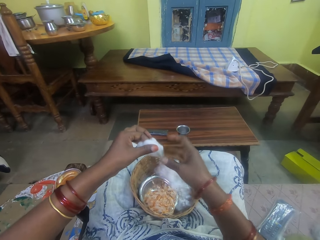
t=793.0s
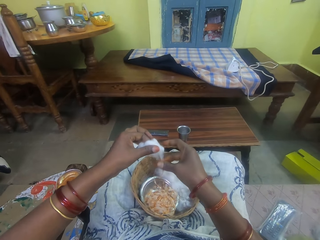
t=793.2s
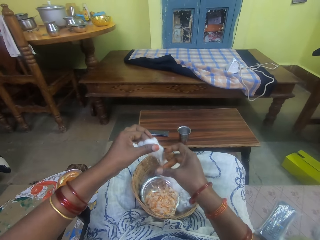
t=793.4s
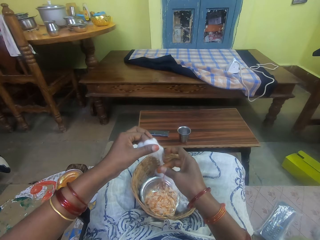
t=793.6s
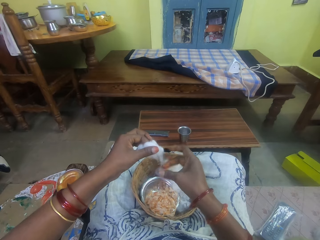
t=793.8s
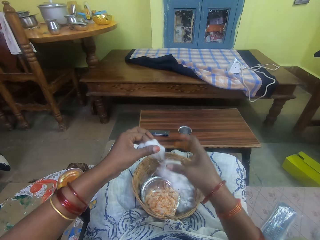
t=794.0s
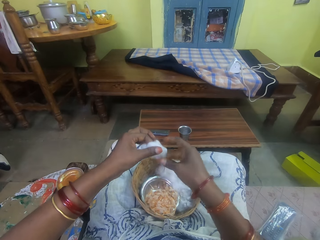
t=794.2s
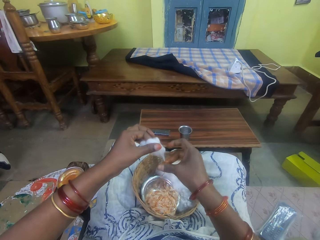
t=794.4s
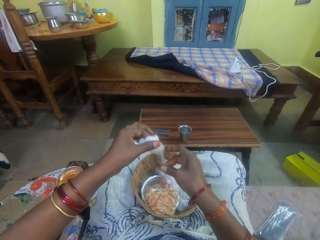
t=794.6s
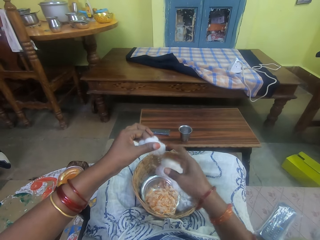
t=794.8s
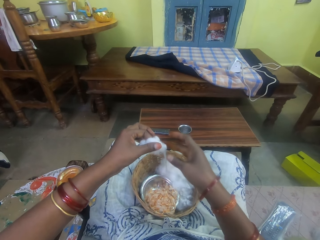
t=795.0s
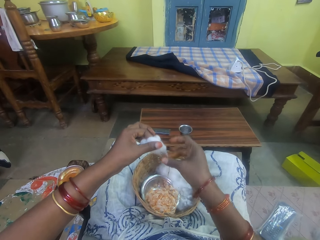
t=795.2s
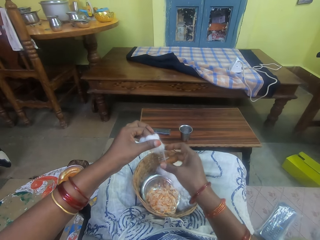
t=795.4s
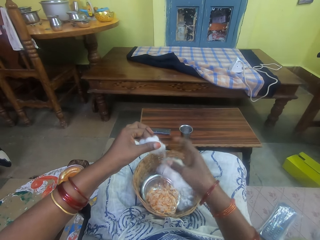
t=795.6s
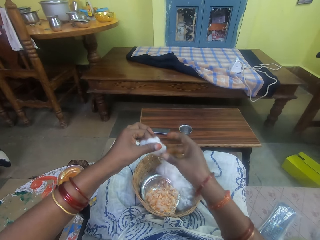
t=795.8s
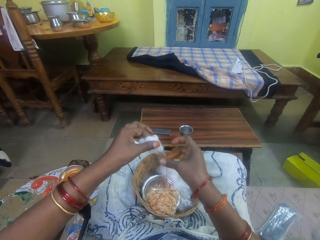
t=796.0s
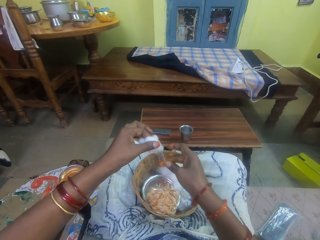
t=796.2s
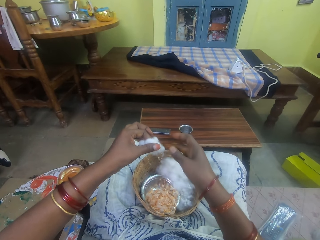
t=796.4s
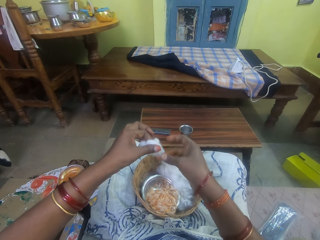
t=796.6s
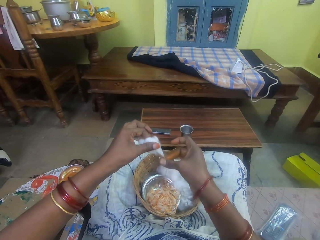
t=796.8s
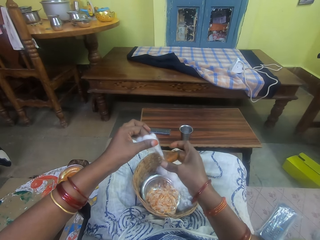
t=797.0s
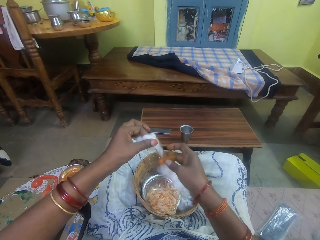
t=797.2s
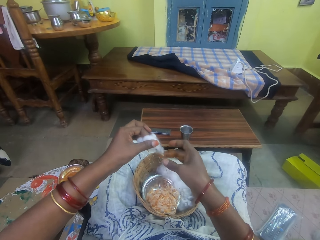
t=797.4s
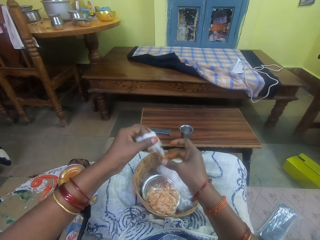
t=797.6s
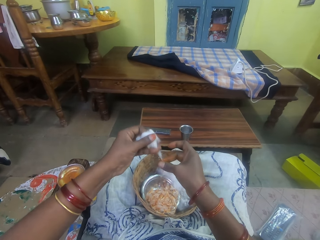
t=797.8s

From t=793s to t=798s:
The camera wearer rubs the ointment on the ball of cotton wool in her left hand.

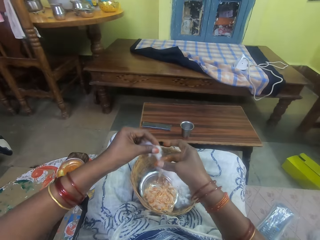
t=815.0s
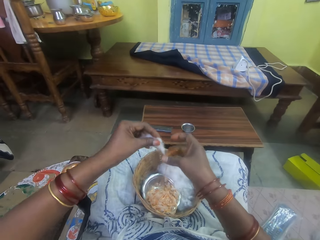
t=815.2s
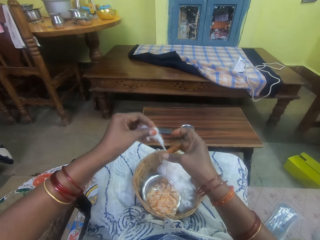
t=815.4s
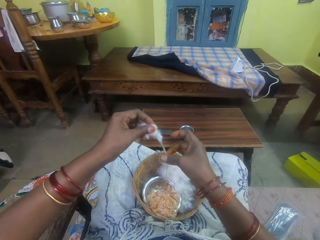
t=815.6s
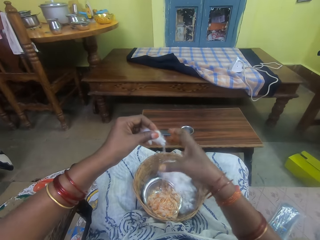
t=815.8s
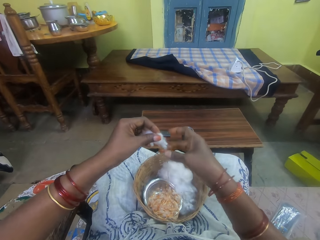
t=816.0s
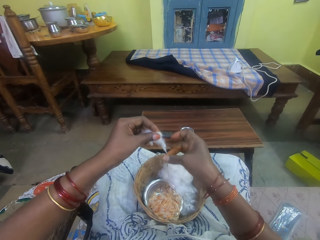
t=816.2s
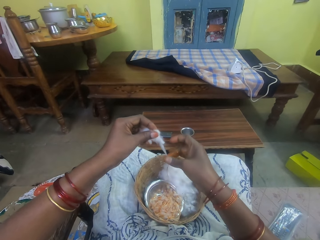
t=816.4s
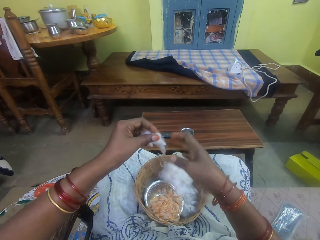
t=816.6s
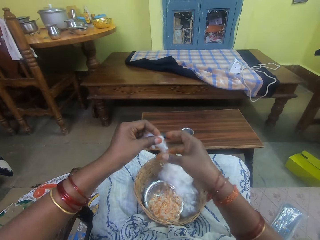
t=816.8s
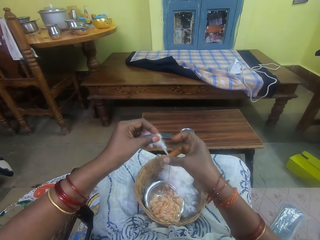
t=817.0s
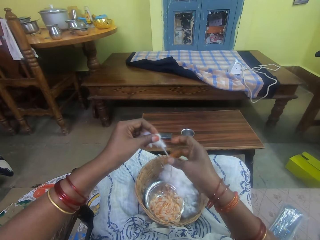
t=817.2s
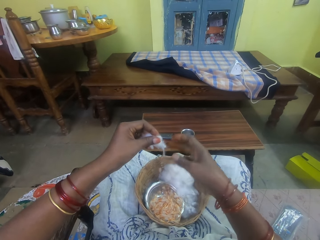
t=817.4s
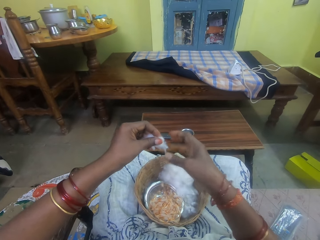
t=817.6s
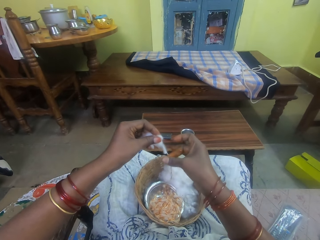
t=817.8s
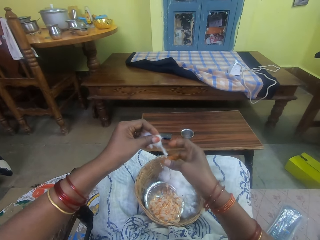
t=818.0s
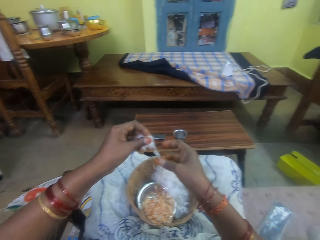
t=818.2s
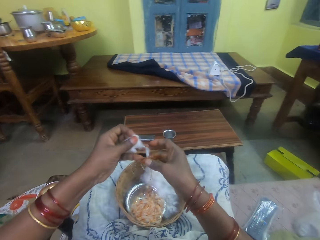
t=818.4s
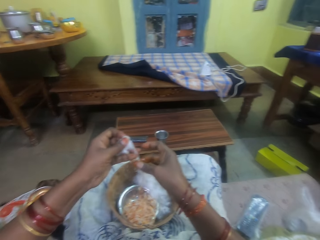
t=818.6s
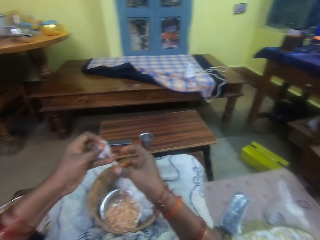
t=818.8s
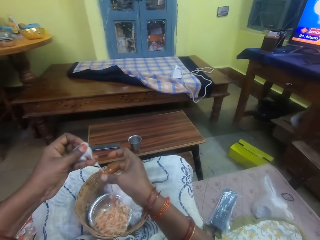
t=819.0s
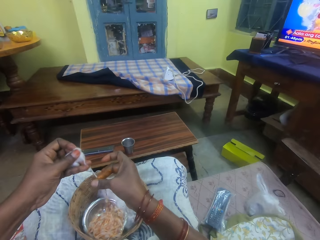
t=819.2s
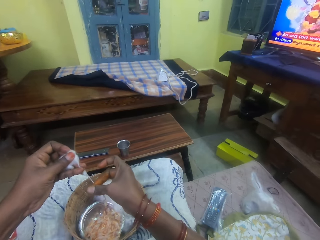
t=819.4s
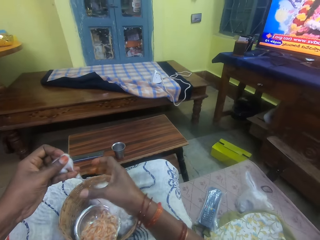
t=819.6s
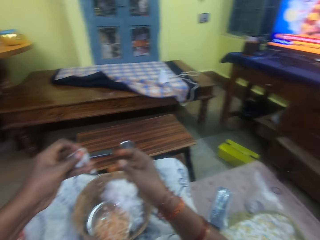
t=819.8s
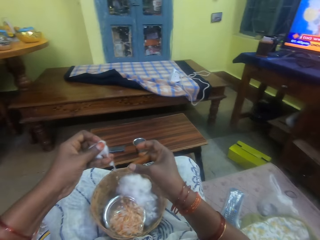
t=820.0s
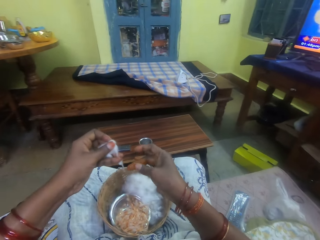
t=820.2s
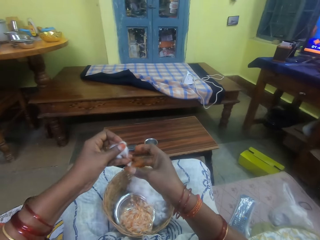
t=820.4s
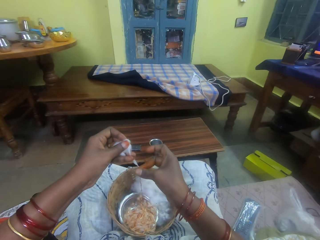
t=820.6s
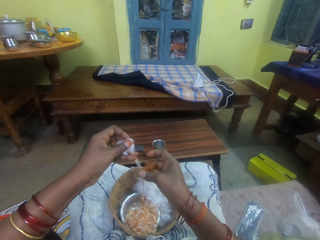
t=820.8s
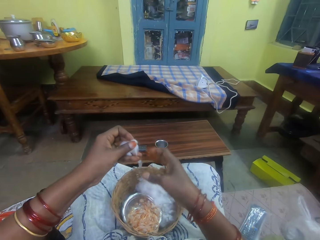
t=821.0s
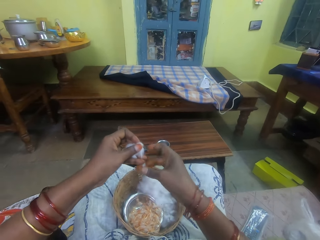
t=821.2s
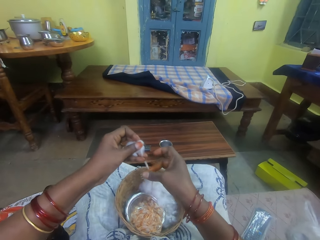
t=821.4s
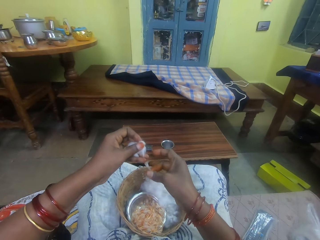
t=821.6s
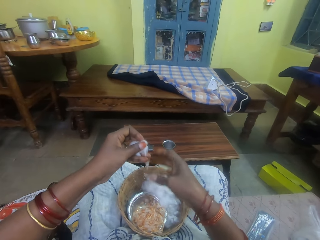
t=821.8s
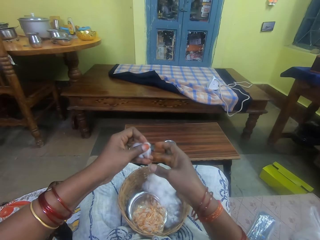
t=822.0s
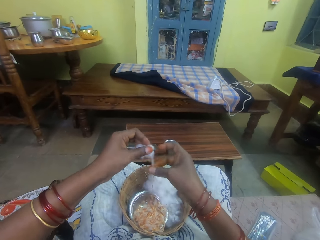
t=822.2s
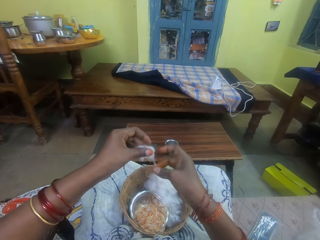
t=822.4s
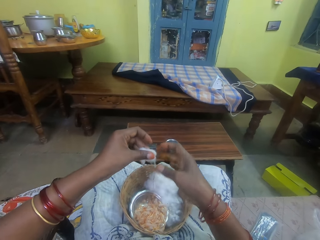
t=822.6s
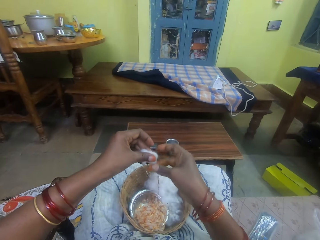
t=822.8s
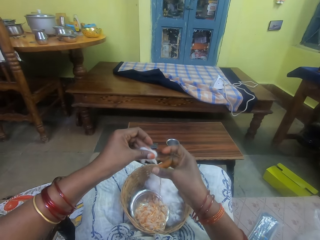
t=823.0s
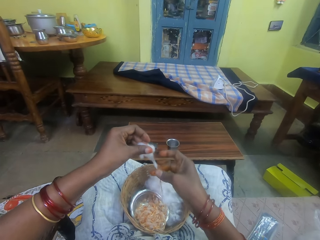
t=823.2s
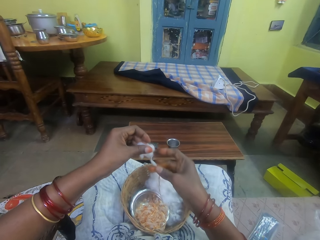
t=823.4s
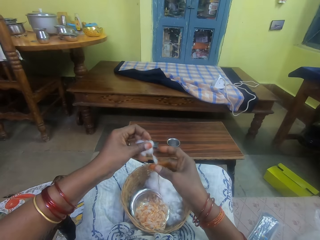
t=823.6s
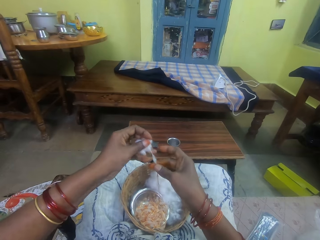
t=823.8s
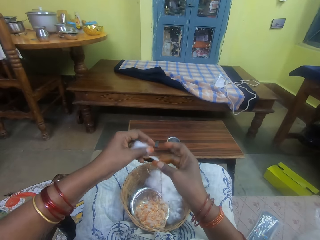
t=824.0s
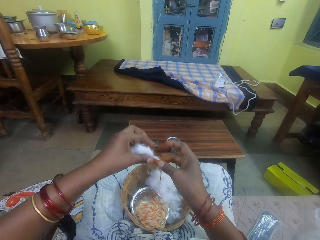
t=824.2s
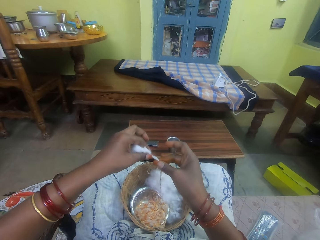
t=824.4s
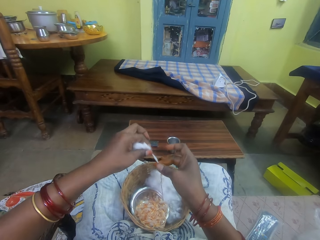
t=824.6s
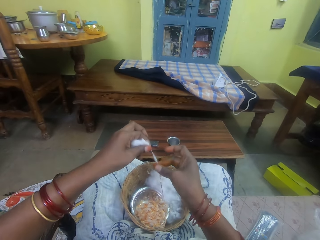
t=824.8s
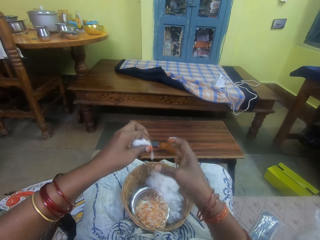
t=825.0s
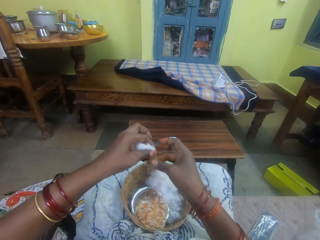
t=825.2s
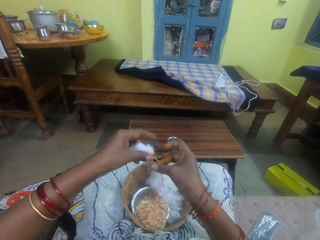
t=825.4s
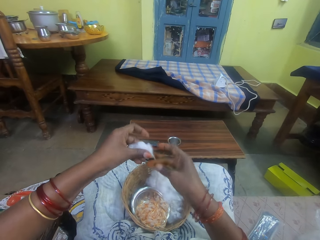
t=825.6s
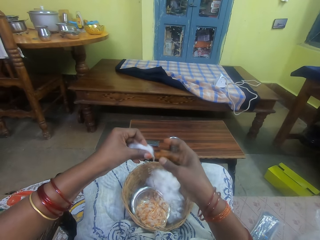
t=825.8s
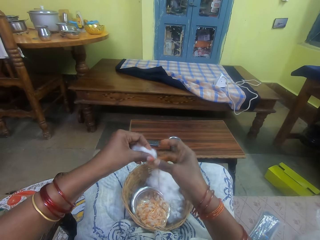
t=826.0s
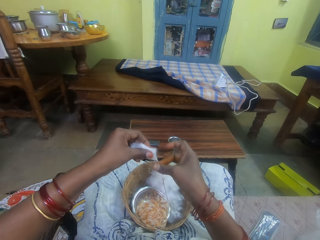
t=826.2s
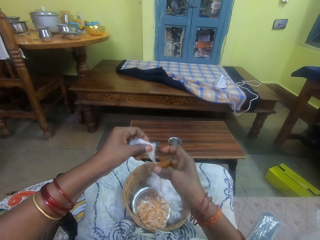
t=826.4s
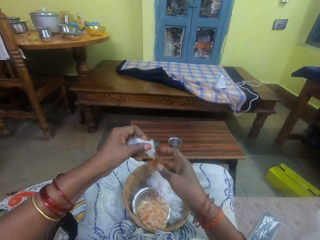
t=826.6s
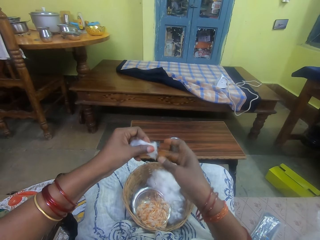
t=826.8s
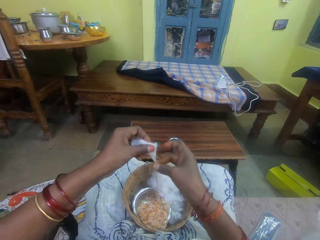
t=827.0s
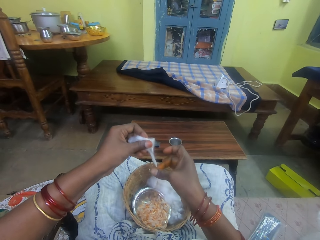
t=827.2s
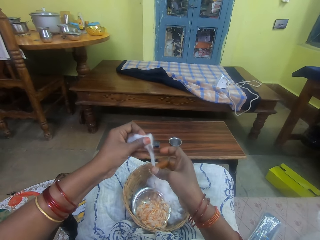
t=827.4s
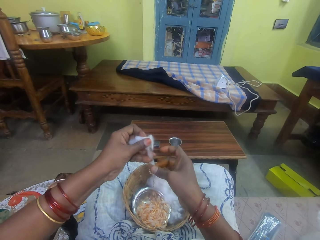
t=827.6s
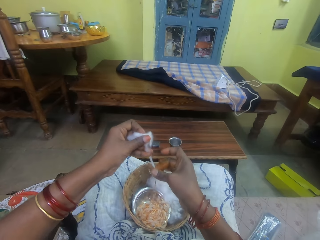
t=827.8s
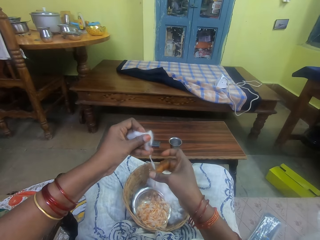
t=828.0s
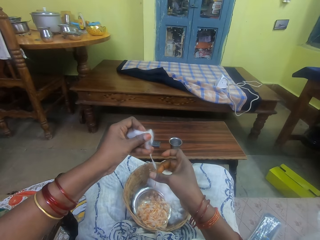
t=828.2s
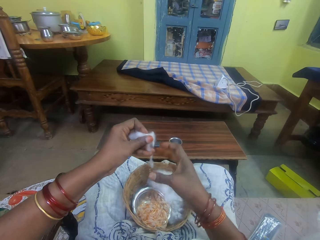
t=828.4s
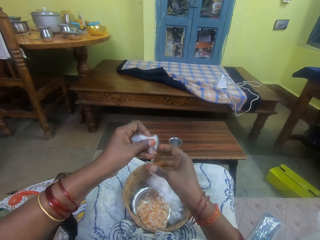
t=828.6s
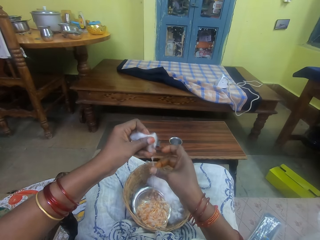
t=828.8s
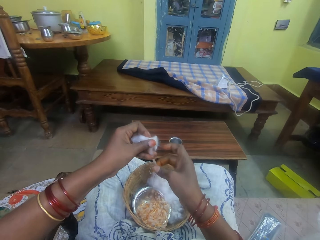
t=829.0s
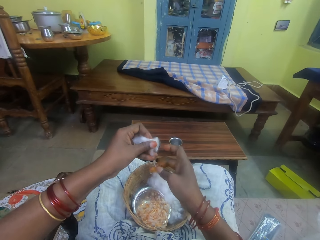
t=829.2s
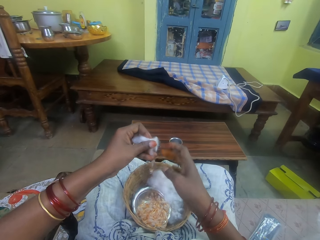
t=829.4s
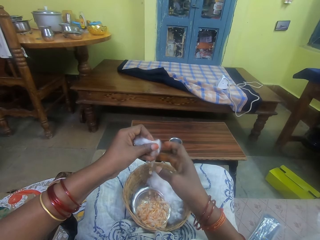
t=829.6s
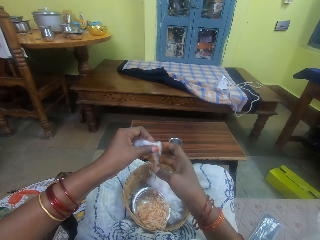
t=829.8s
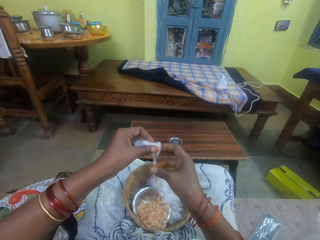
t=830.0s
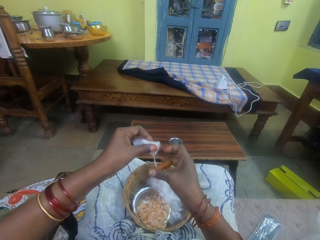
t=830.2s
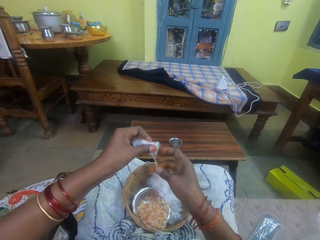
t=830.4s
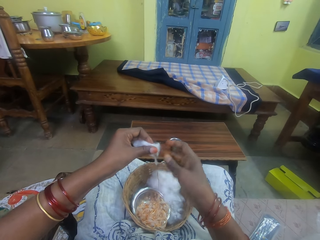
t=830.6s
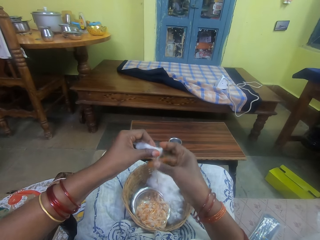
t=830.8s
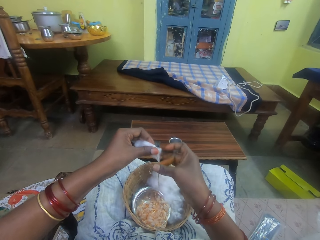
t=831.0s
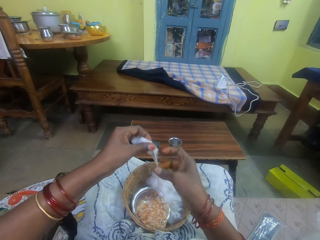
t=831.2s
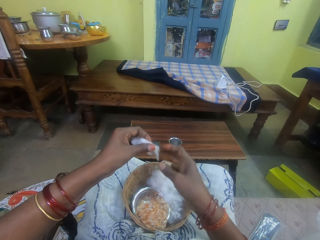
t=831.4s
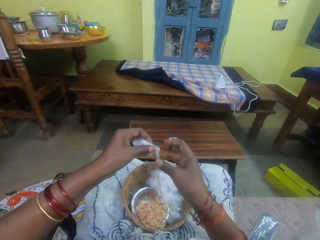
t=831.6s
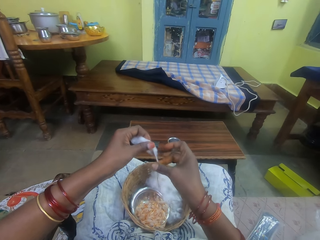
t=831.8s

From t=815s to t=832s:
The camera wearer rolls the cotton string with an adhesive. She rubs the ointment on the ball of cotton wool in her left hand. She pulls her hand off the cotton string and rubs her fingers. She rolls the cotton string with the adhesive. She pulls her hand off the cotton string. She rolls the cotton string with the adhesive. She pulls the cotton.
